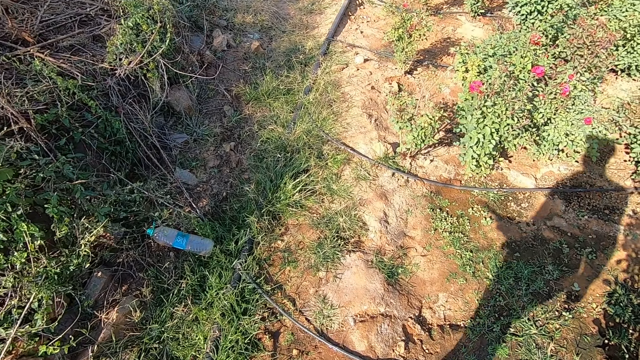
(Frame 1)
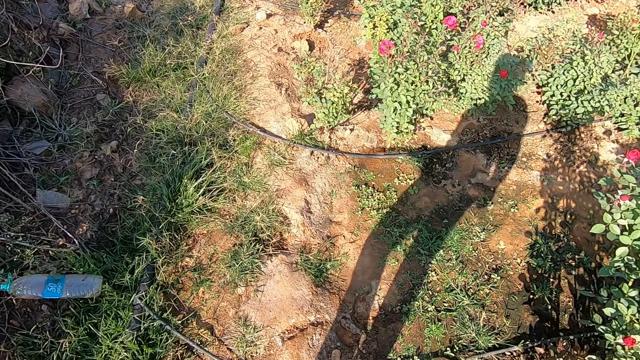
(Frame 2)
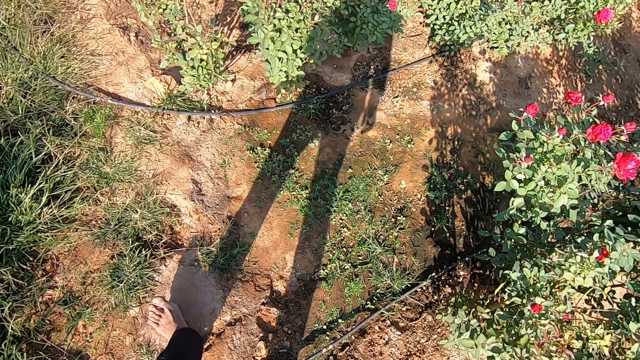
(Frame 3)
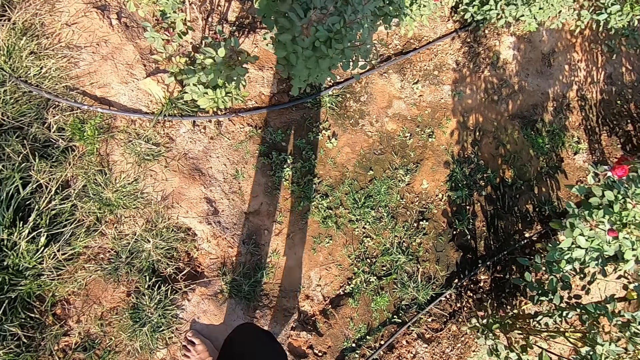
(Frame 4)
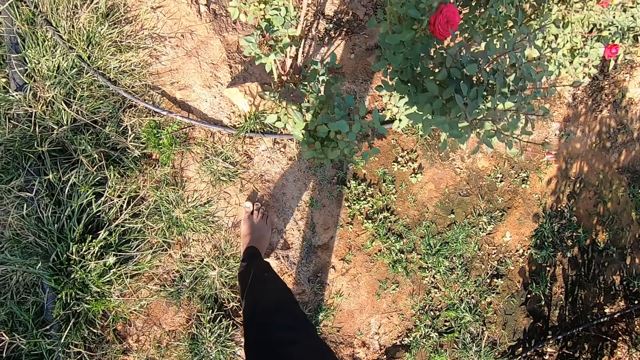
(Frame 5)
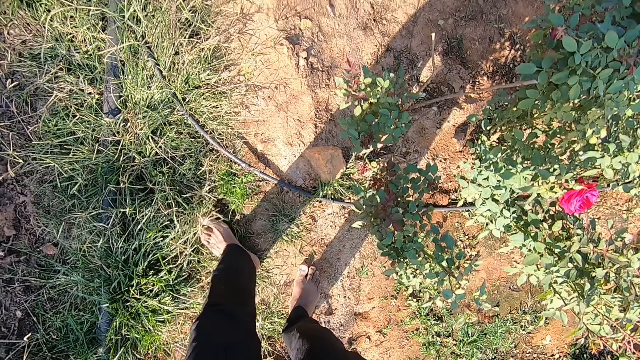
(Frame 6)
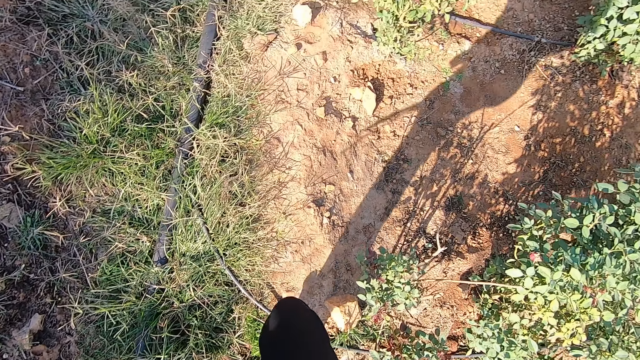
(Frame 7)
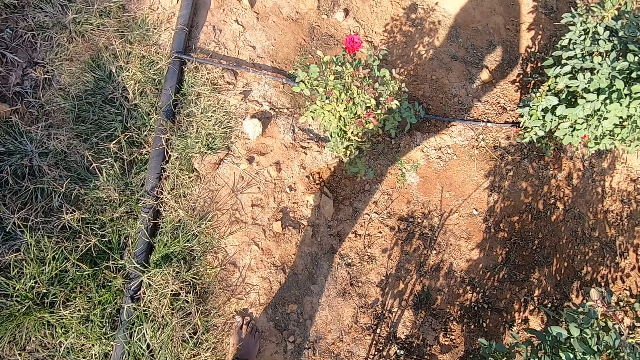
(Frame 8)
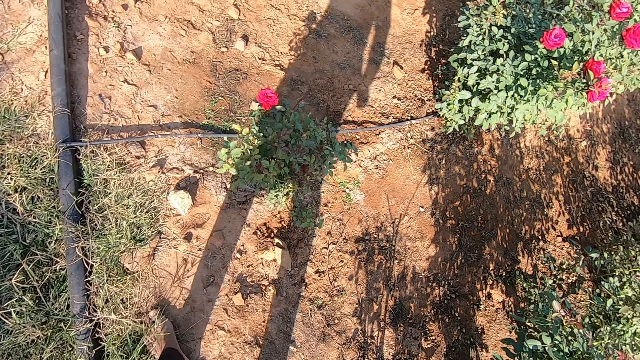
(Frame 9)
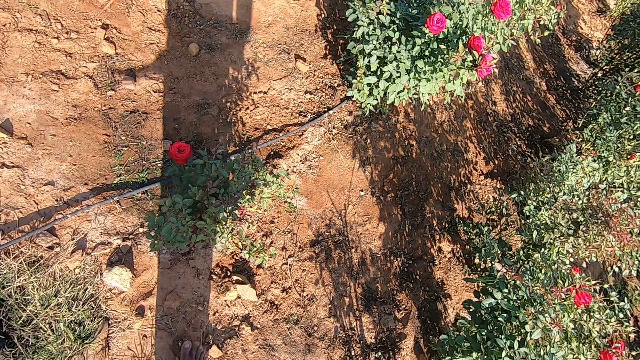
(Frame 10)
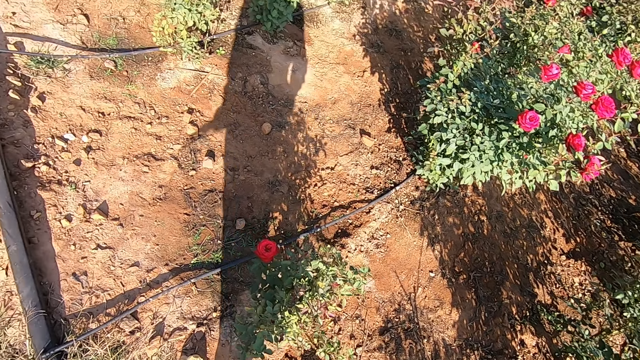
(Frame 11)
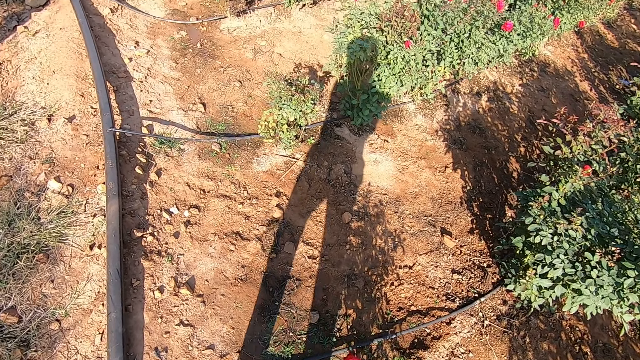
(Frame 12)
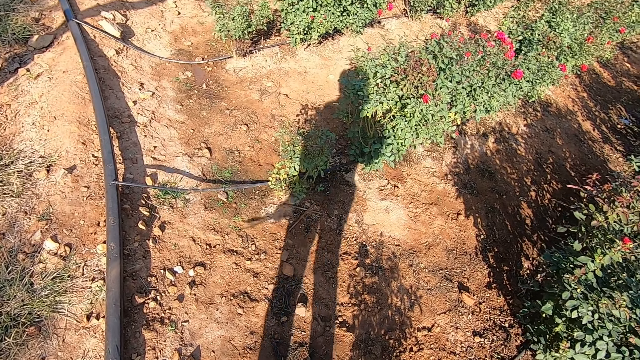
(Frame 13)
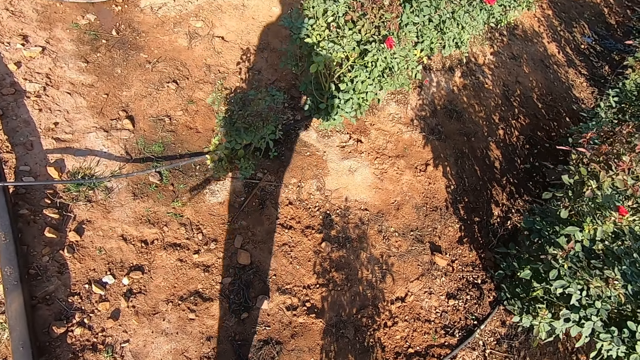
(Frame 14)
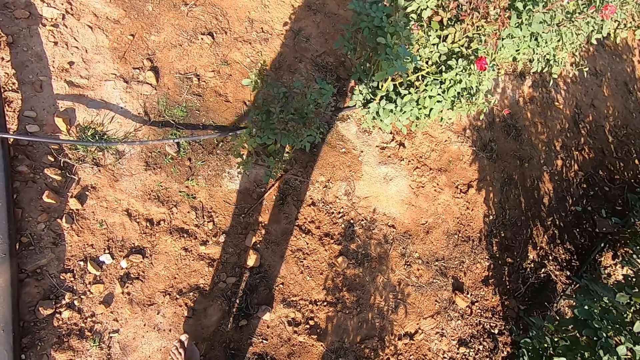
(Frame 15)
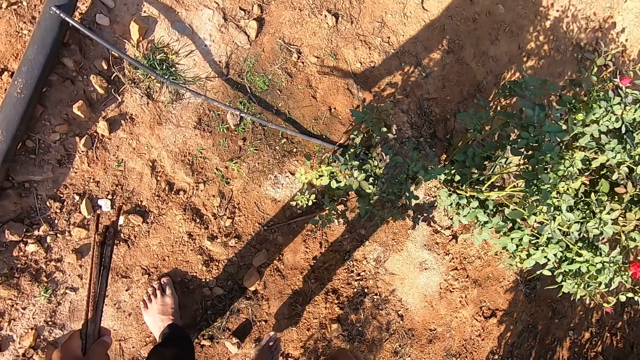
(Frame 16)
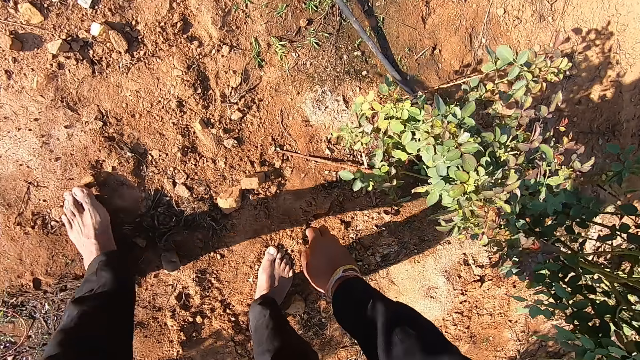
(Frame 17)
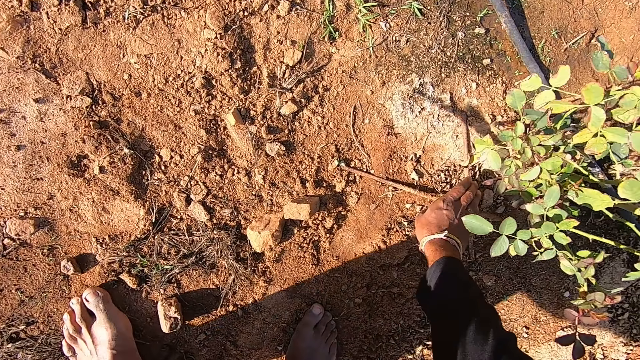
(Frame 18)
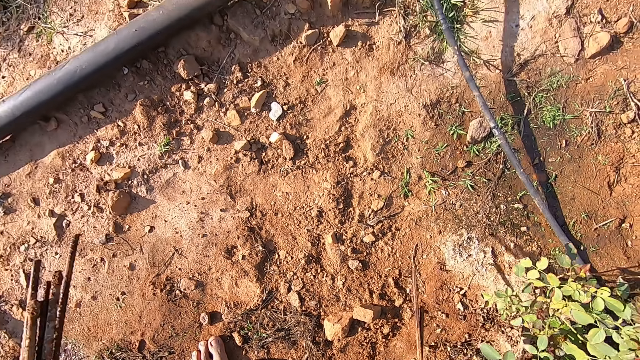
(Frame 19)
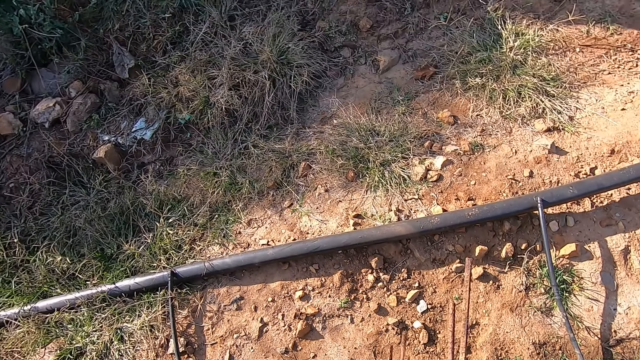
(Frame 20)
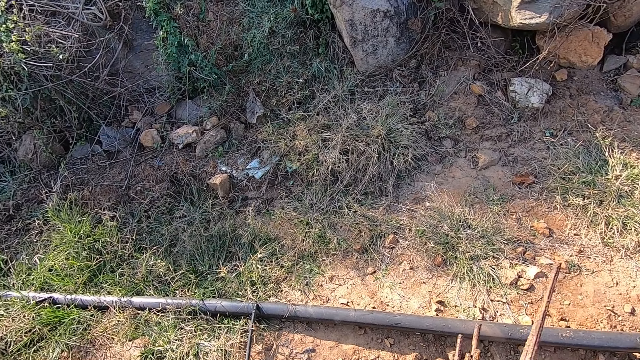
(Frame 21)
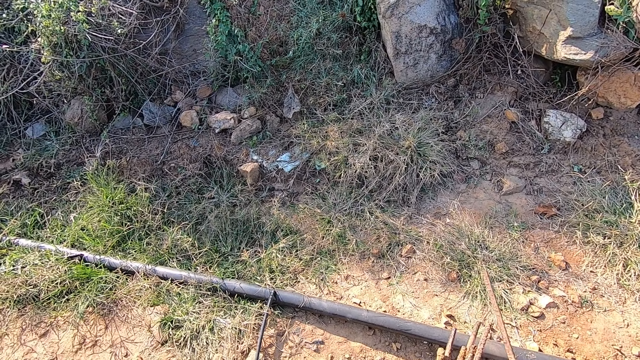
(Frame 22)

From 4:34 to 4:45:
The man interacts with the camera wearer. The camera wearer picks some metal pieces from the ground with his right hand. He passes the metal piece from his right hand to his left hand.

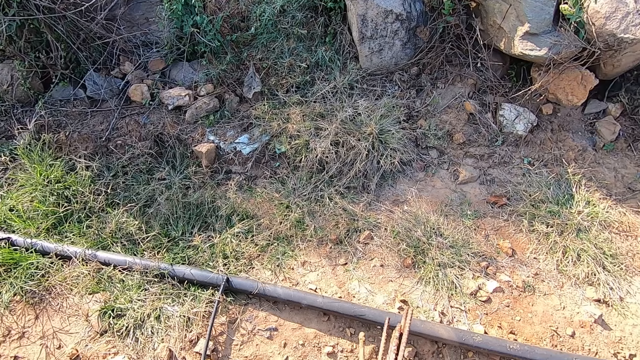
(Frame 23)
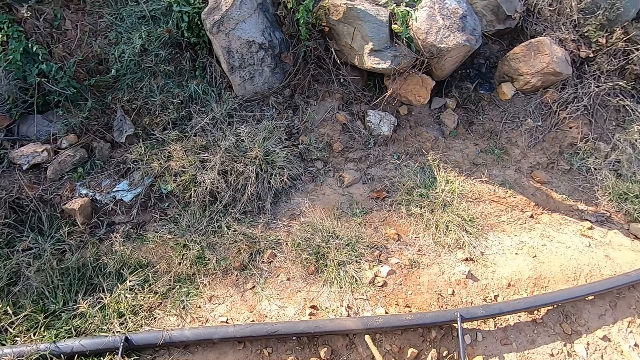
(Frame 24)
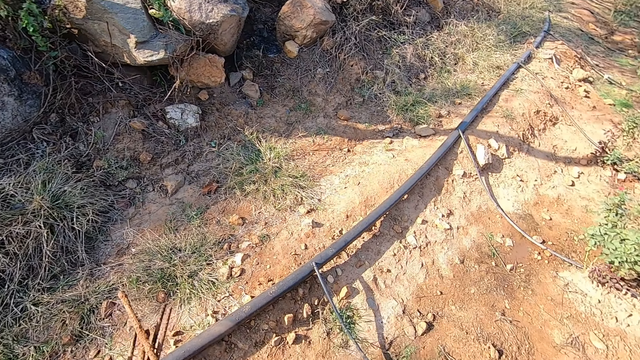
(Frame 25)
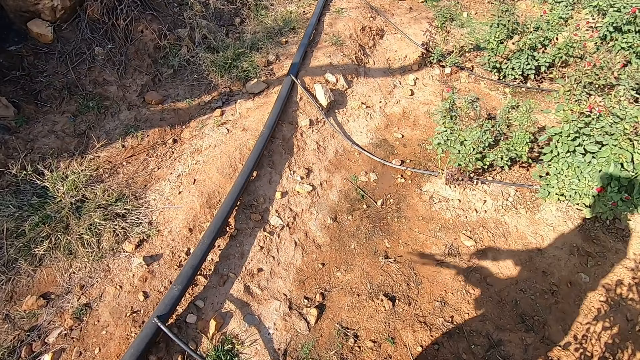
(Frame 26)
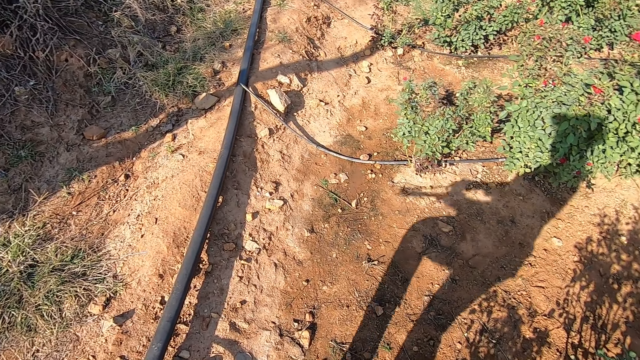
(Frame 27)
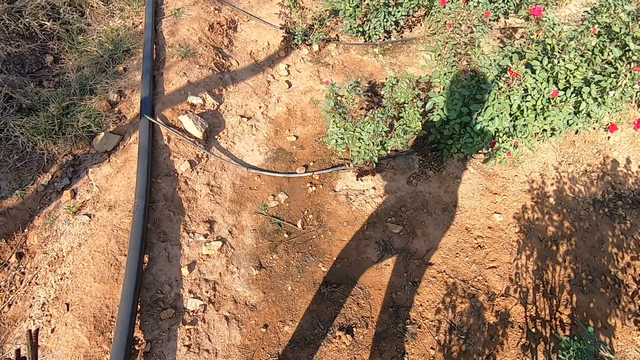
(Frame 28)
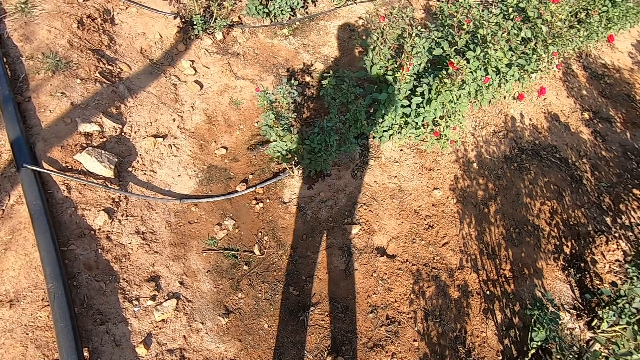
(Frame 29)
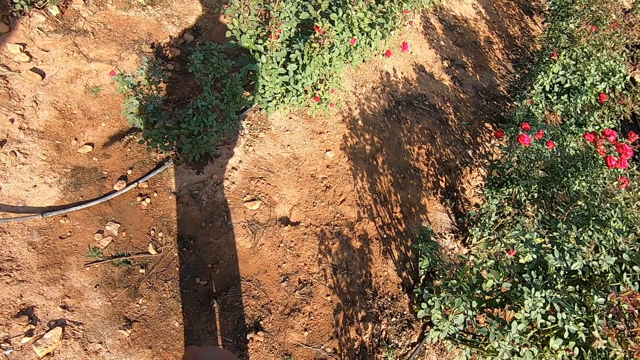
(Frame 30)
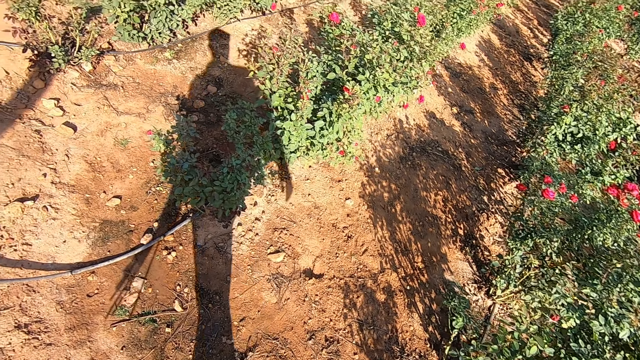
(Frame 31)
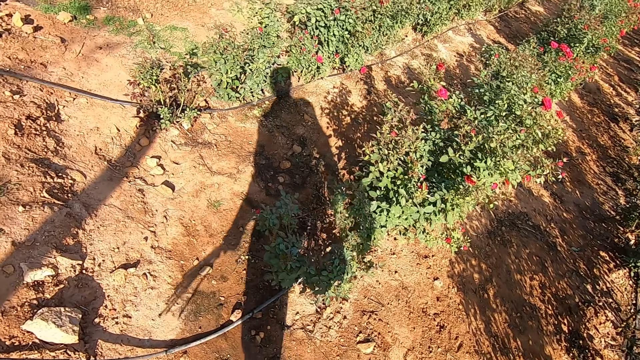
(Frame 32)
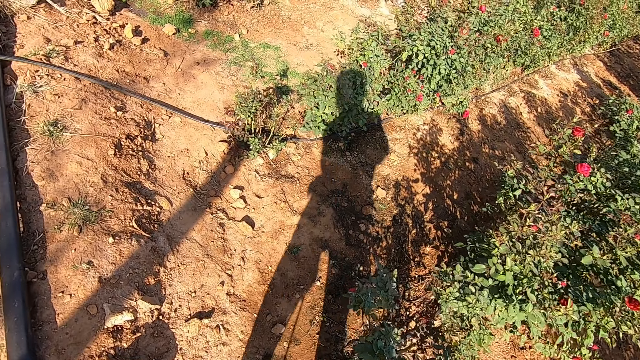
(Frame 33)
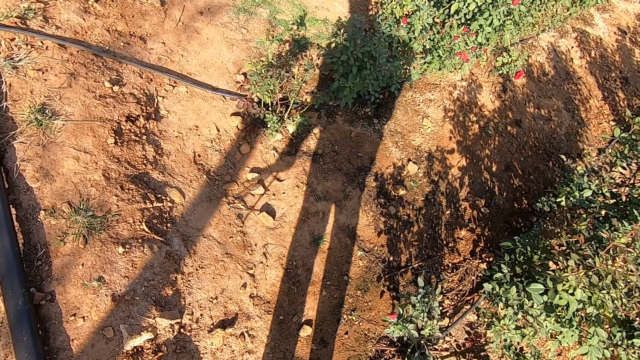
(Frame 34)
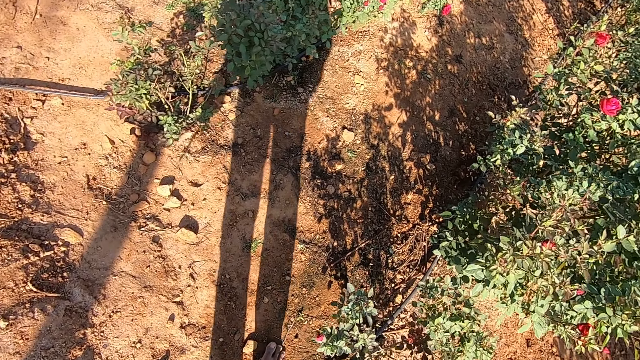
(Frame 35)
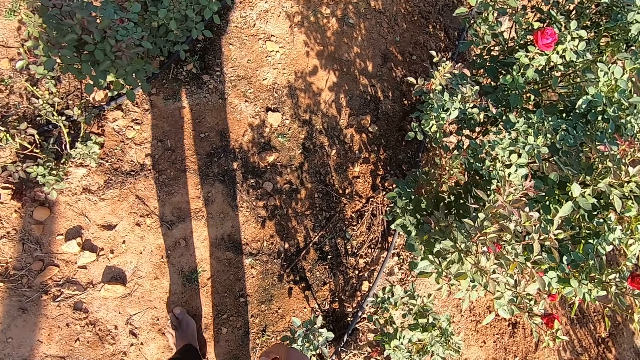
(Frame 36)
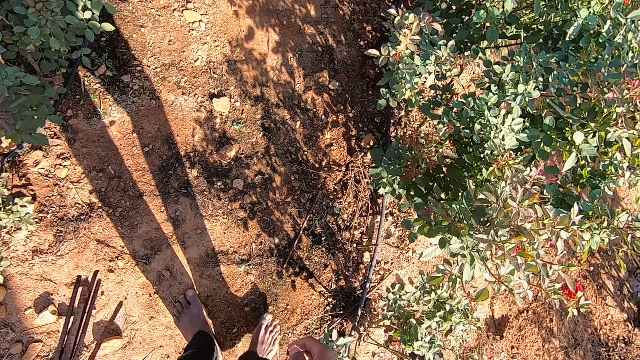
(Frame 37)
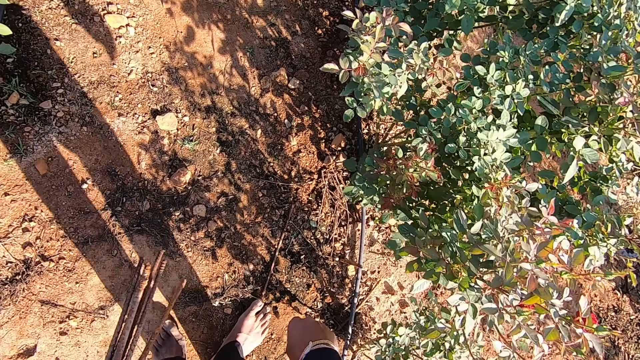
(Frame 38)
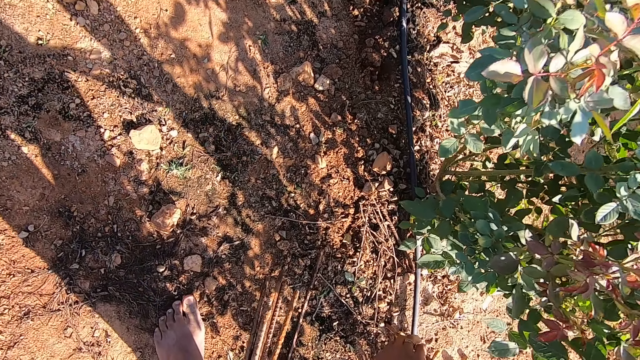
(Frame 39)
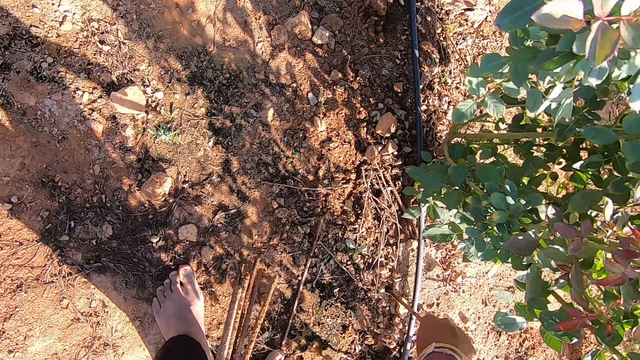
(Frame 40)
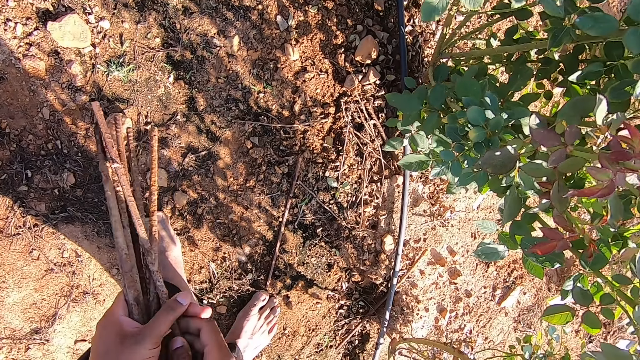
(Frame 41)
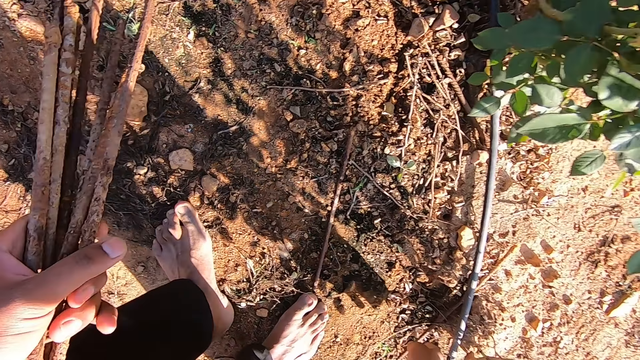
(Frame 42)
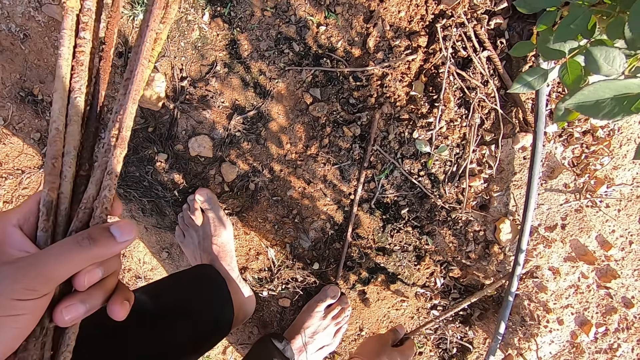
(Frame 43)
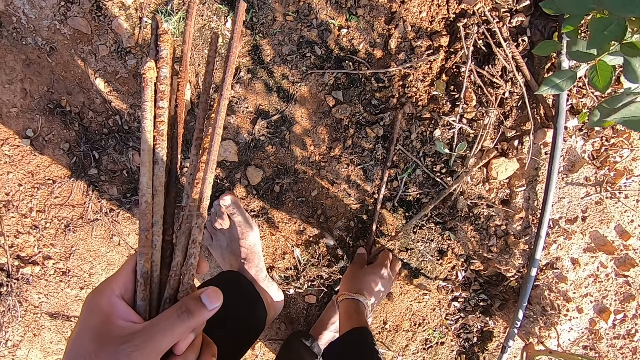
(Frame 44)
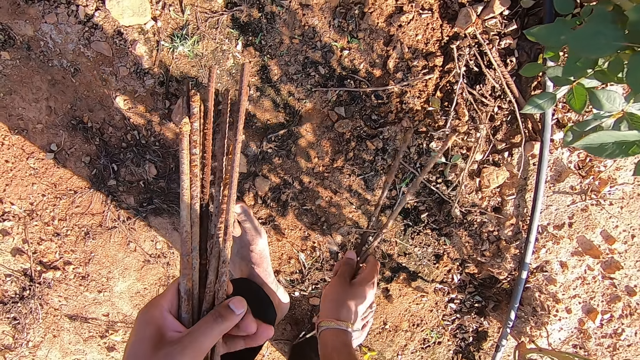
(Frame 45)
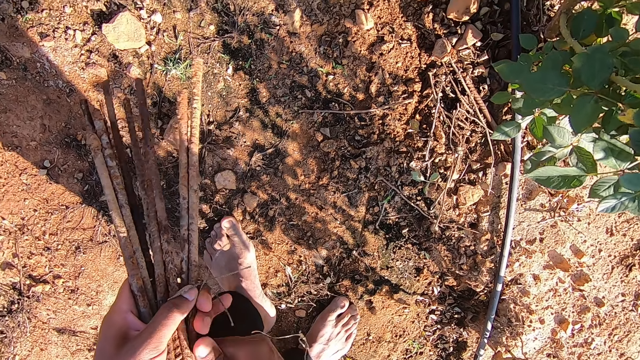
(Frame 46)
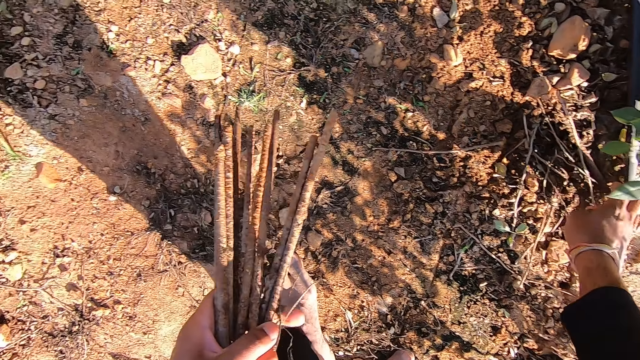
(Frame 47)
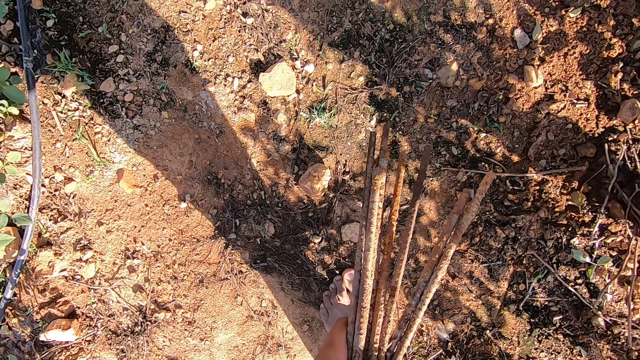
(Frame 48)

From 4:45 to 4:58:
The camera wearer looks around. He walks in the garden. He looks around. He walks in the garden. He picks an iron rod on the ground with his right hand. He passes the iron rod from his right hand to his left hand. He picks iron rods on the ground with his right hand. He passes the iron rods from his right hand to his left hand. He picks up a metal rod.
